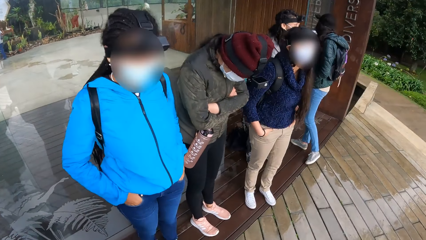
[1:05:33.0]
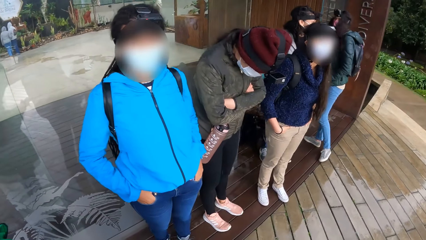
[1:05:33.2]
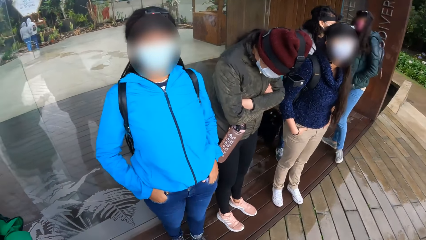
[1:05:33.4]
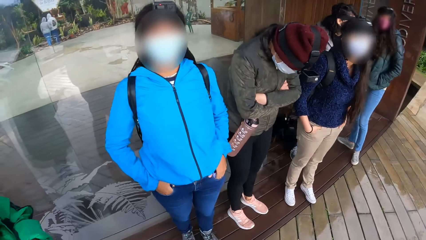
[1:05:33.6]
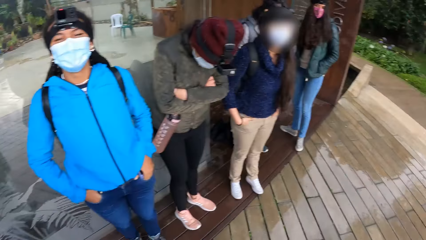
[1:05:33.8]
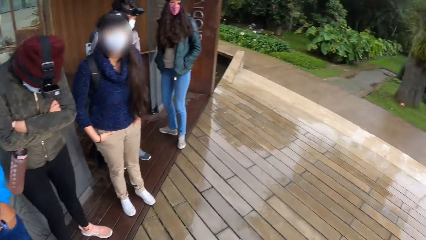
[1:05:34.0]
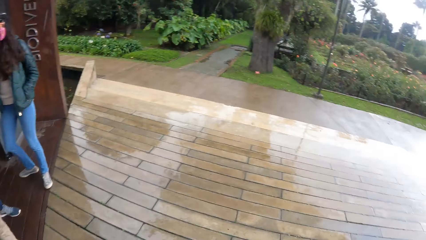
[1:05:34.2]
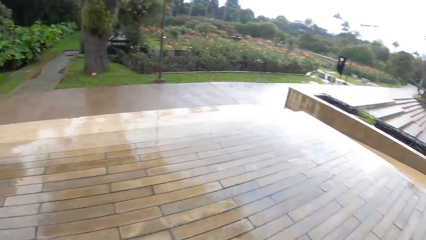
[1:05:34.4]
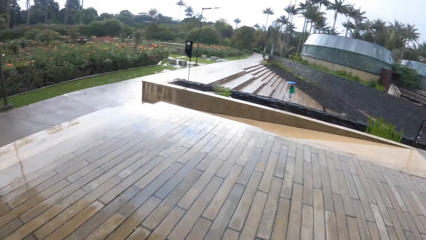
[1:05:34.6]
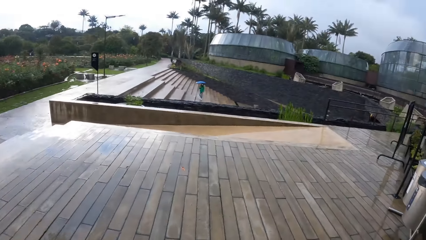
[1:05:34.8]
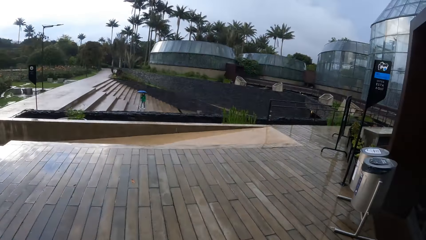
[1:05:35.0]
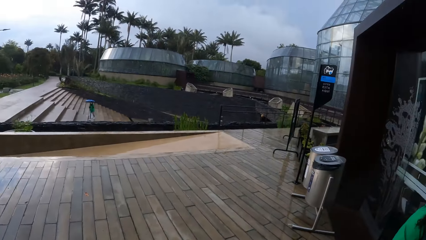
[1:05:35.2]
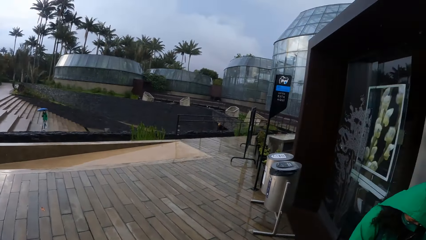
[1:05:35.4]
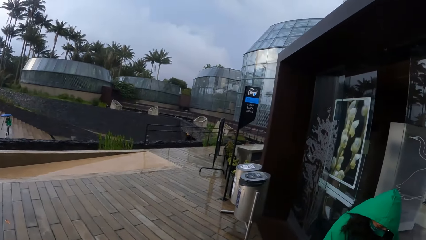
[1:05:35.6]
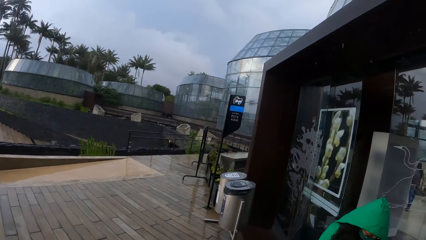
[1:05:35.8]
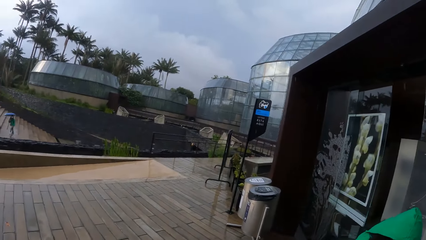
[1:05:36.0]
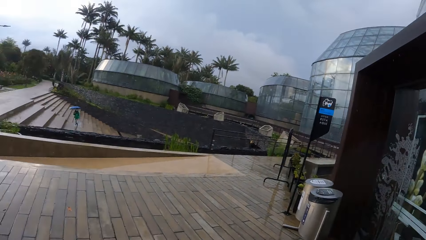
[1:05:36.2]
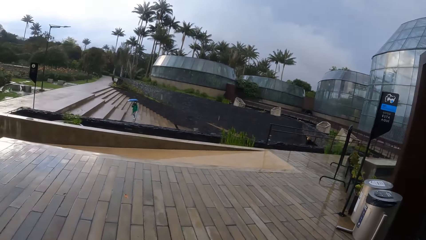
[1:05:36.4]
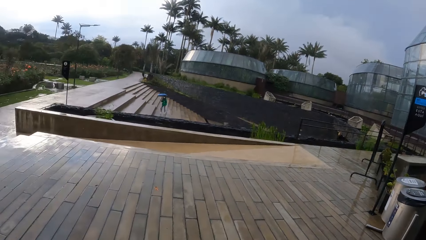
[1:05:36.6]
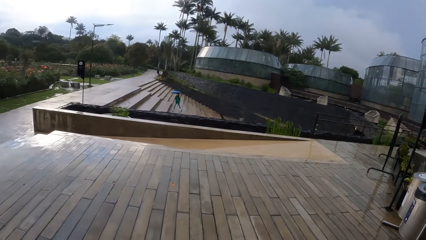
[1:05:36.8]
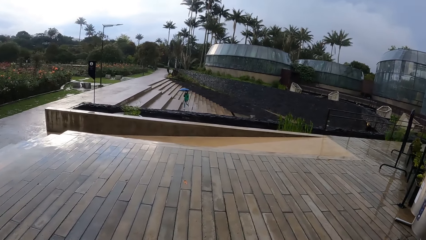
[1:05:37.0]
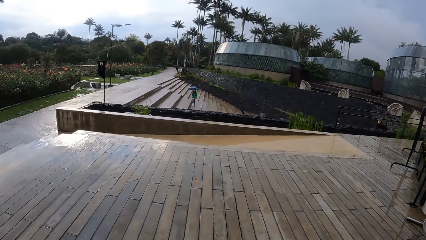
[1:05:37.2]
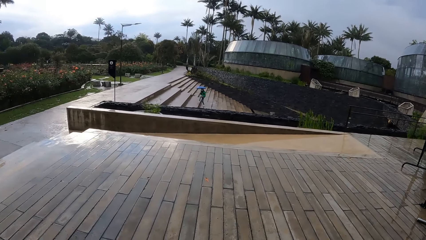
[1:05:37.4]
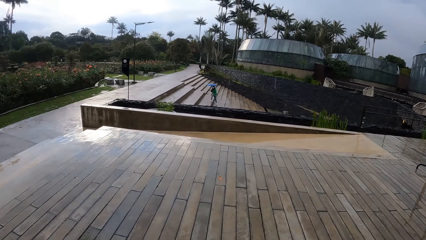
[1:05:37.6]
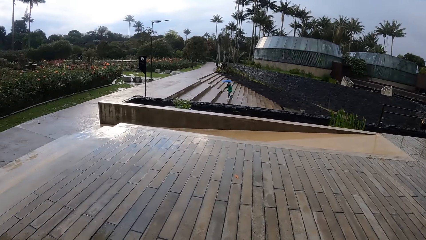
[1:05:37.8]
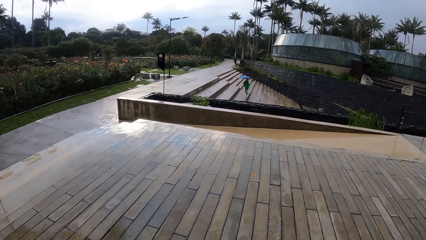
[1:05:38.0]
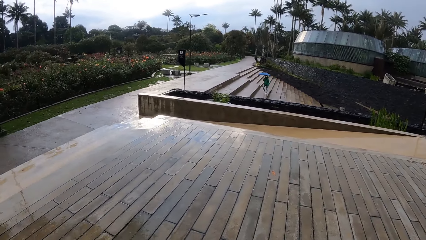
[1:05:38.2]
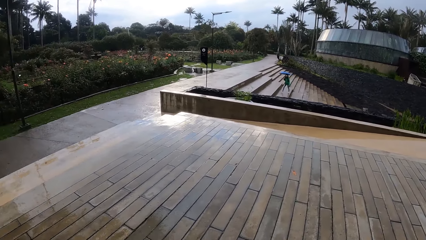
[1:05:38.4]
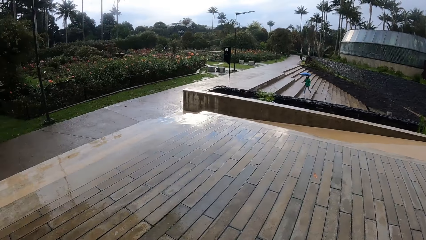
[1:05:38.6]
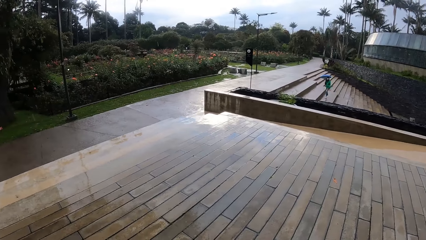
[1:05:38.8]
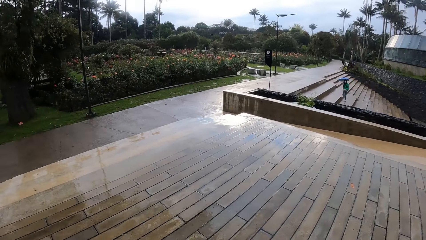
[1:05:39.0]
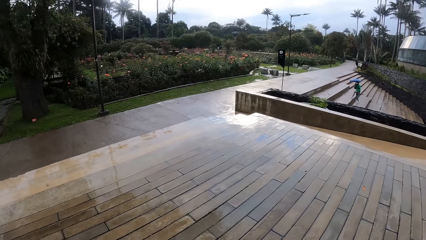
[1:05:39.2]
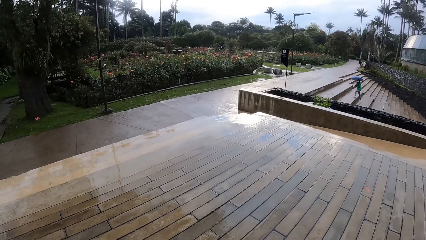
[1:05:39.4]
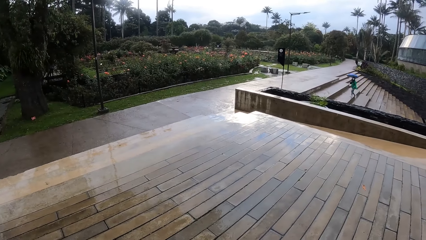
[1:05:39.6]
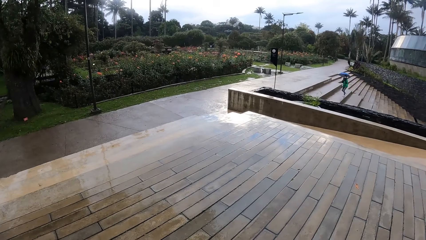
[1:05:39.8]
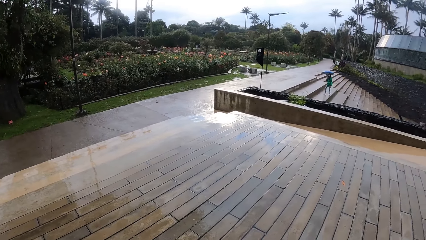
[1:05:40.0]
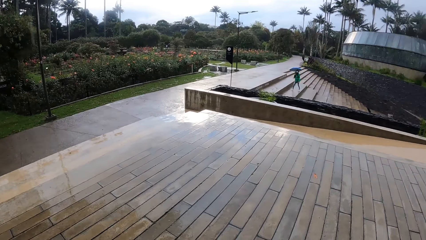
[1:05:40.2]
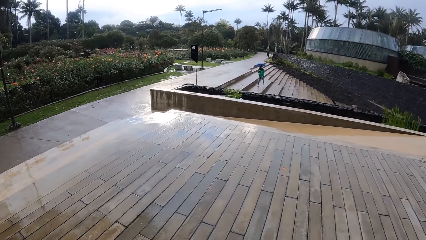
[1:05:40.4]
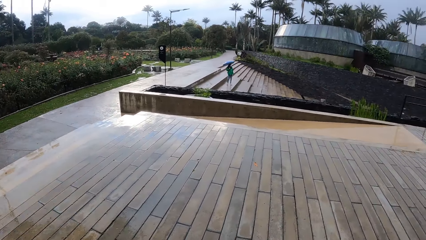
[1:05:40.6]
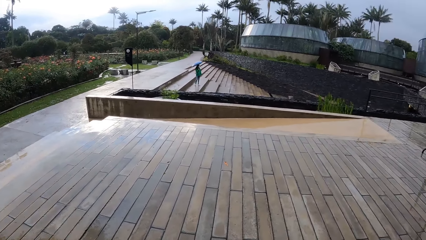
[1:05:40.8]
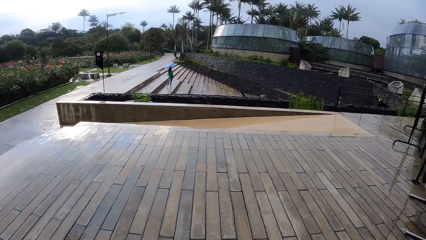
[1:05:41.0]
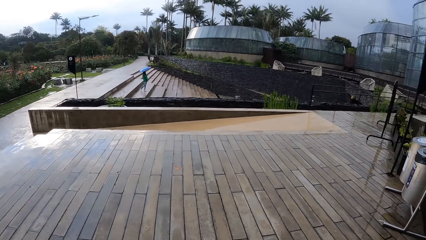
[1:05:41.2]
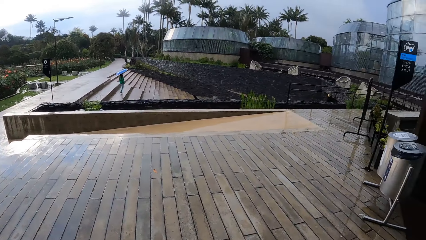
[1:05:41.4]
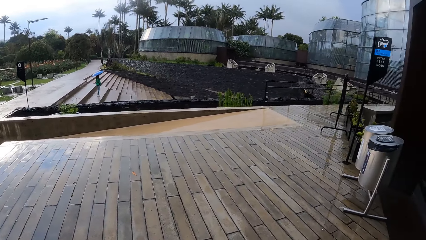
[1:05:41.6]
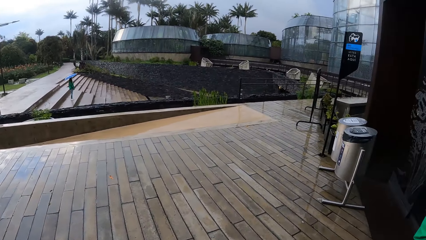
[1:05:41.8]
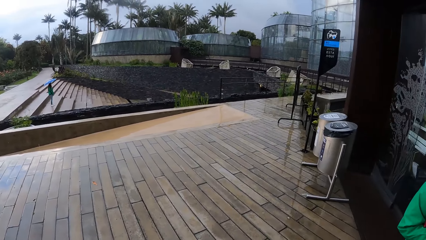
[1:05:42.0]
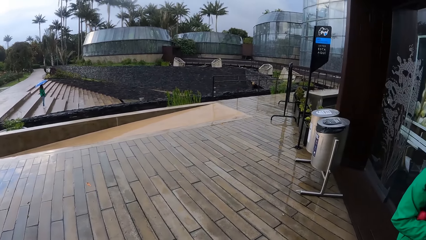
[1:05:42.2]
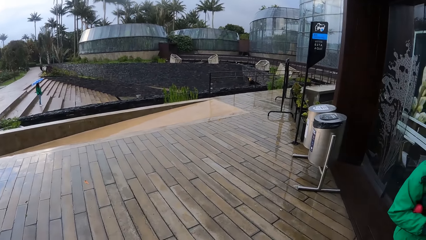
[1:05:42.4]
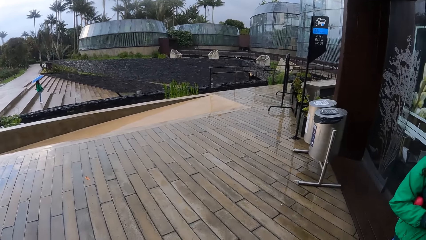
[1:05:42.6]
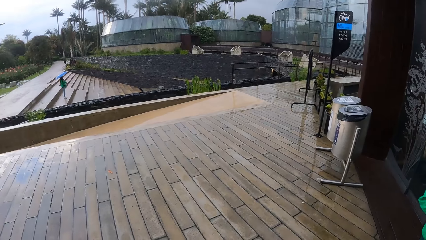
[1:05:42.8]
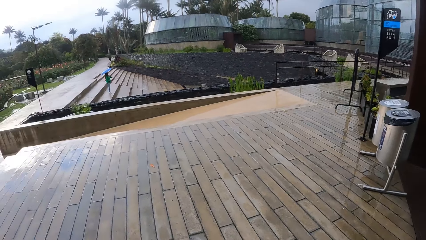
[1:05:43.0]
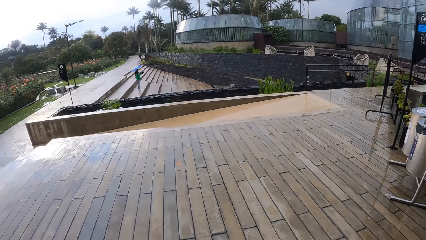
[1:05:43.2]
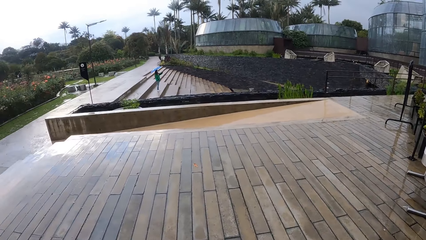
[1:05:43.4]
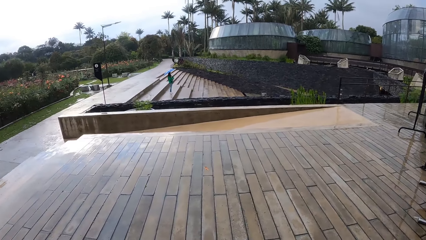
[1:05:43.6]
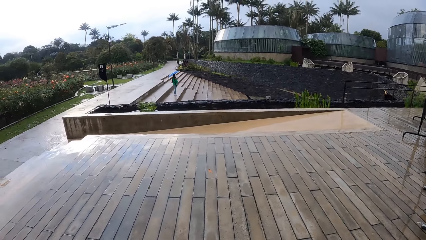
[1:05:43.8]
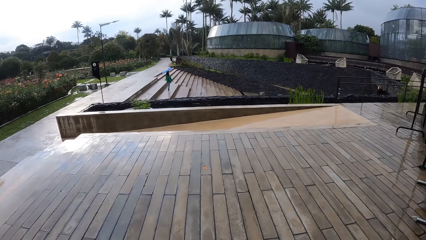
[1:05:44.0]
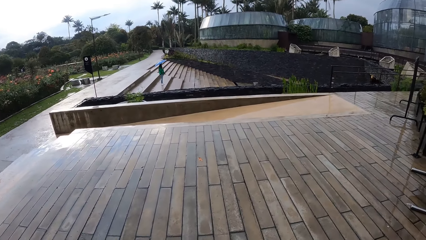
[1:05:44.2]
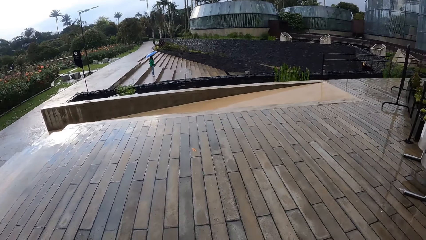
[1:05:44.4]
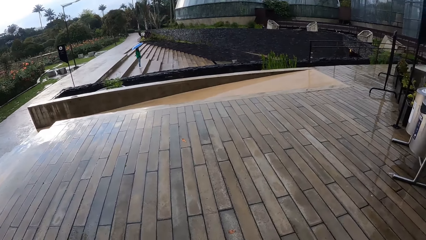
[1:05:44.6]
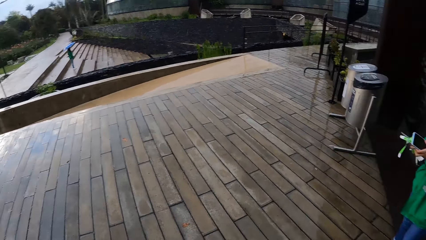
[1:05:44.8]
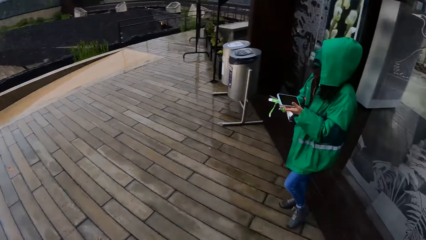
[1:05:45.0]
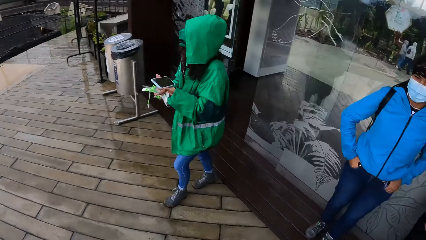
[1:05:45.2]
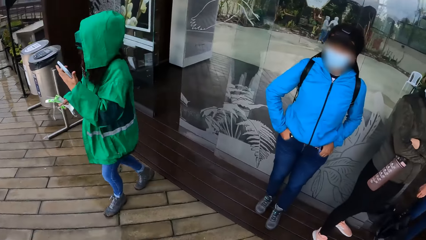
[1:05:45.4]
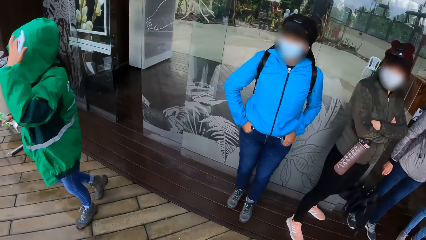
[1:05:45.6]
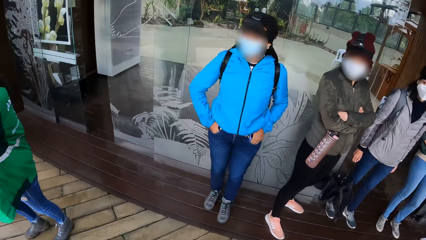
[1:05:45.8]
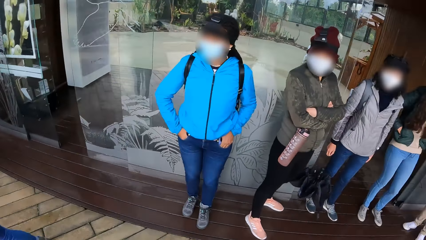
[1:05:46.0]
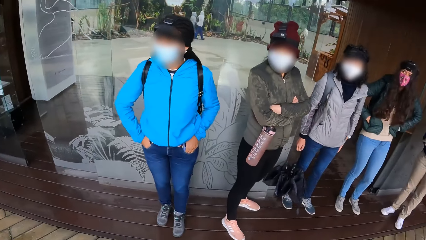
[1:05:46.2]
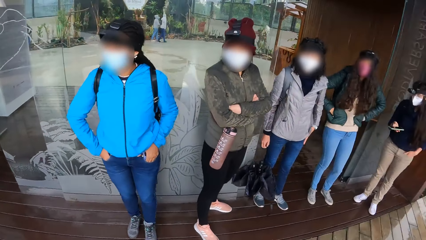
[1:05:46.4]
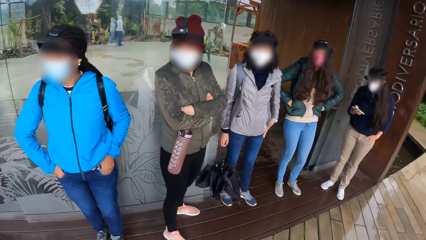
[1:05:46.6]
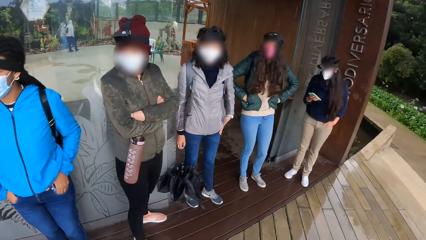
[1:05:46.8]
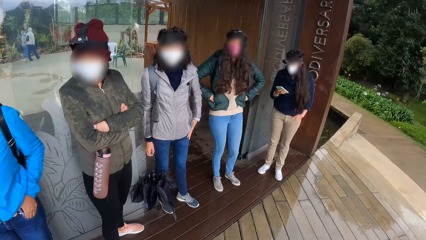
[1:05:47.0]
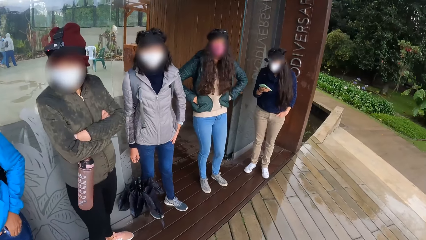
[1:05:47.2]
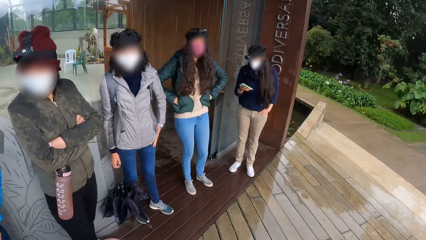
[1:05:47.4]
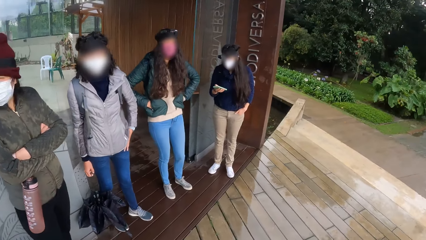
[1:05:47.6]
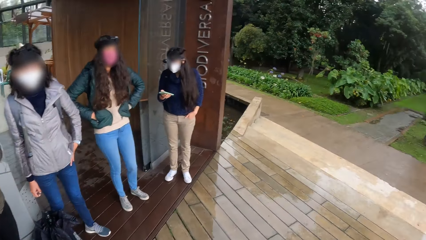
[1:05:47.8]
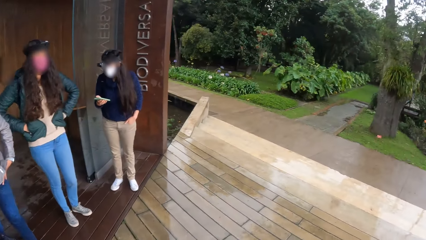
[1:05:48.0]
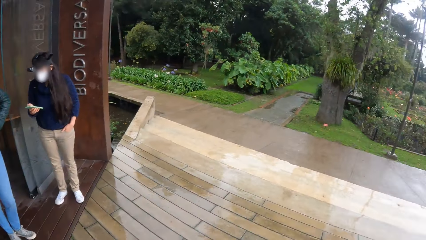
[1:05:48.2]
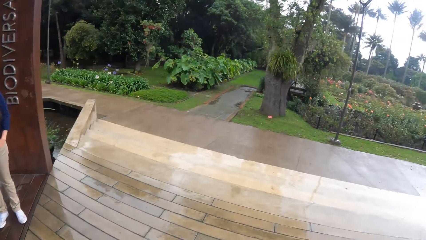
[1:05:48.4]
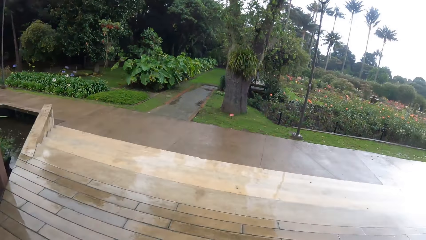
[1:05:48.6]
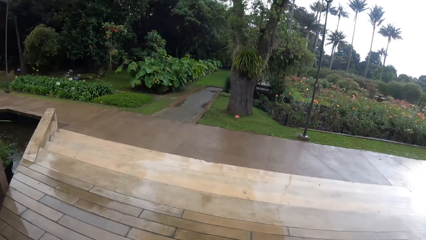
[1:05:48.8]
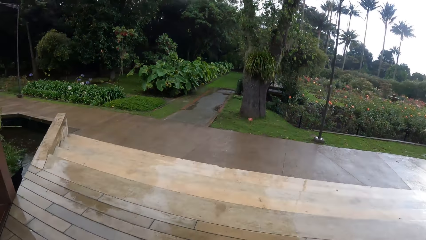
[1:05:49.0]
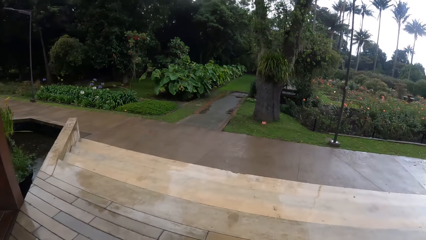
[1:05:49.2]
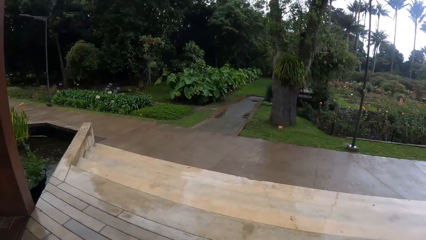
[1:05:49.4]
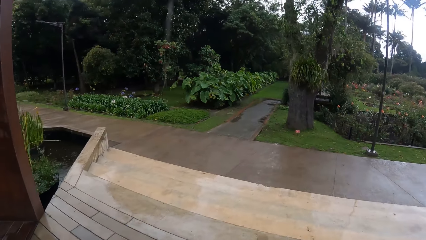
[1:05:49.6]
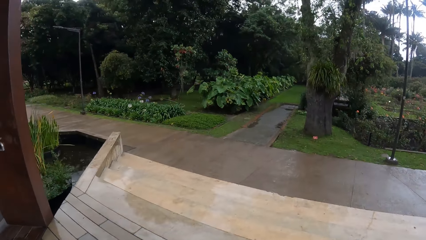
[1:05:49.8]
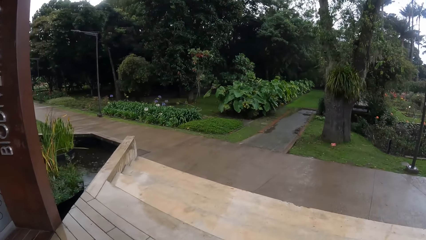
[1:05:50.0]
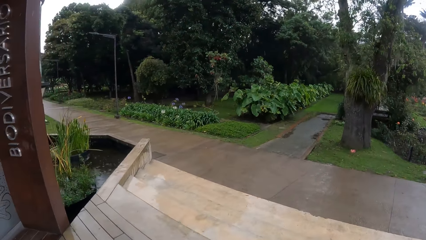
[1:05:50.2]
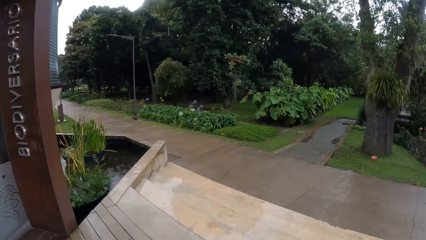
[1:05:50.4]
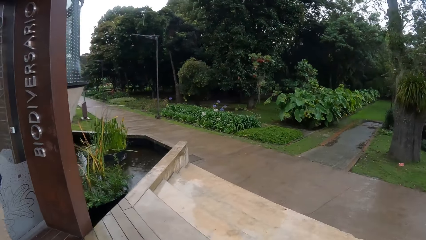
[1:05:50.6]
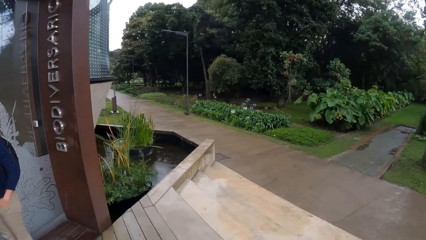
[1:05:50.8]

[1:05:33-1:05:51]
The camera wearer looks around. A woman walks up stairs towards the group of people. Another woman moves around. A third woman operates a phone in her right hand. The camera wearer walks around.
